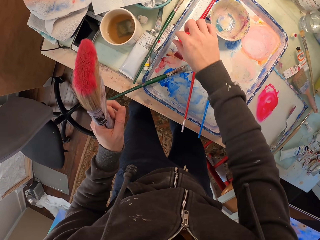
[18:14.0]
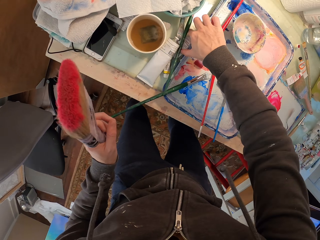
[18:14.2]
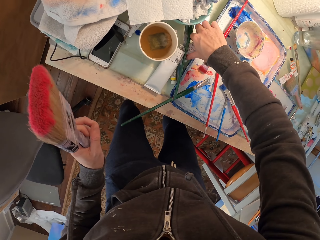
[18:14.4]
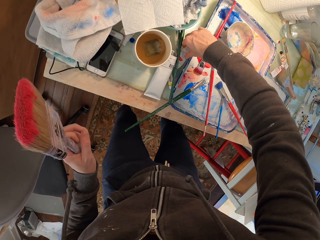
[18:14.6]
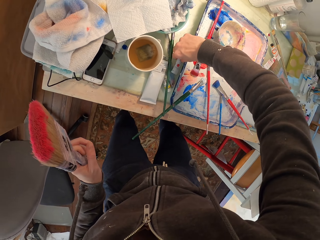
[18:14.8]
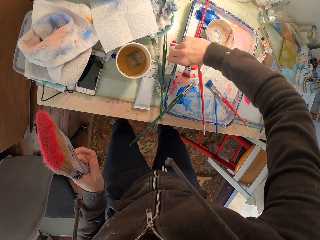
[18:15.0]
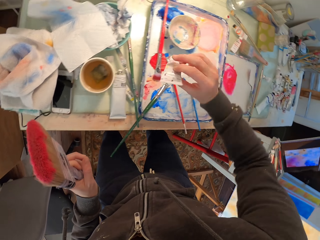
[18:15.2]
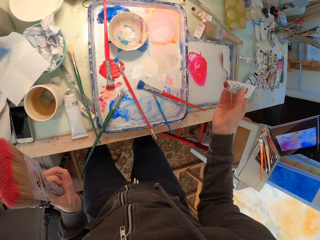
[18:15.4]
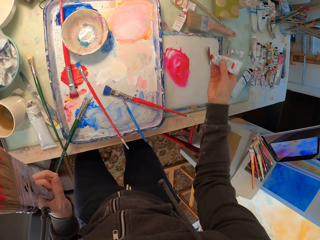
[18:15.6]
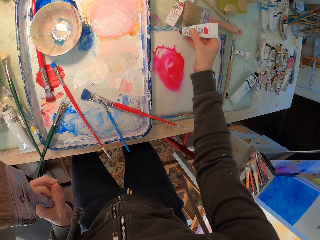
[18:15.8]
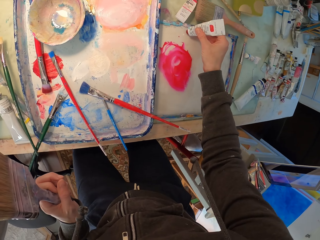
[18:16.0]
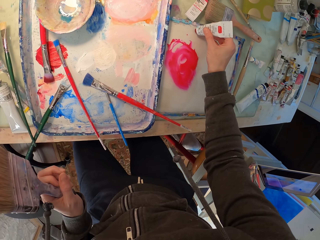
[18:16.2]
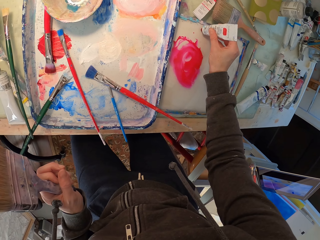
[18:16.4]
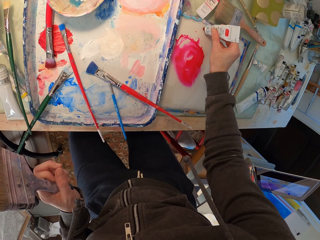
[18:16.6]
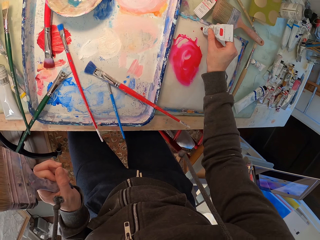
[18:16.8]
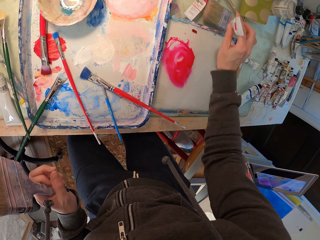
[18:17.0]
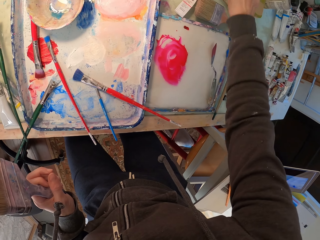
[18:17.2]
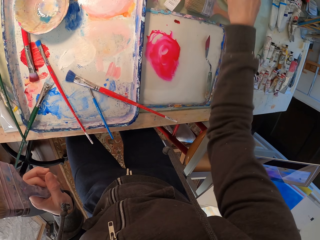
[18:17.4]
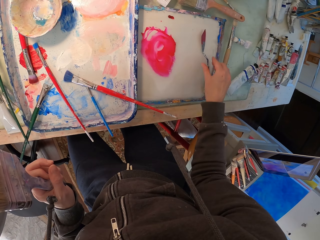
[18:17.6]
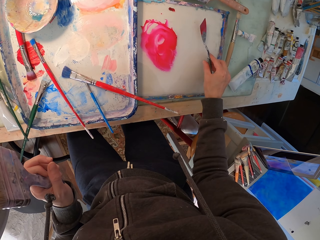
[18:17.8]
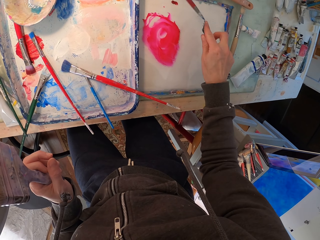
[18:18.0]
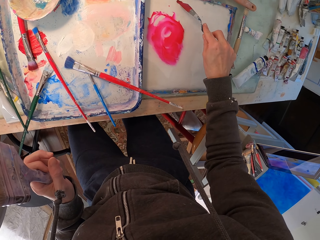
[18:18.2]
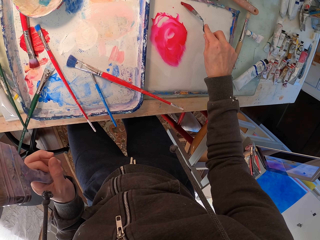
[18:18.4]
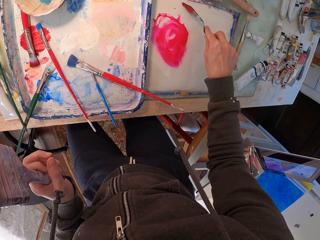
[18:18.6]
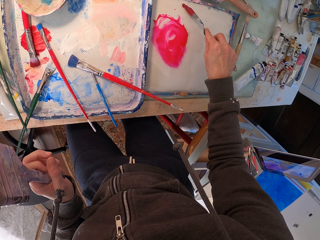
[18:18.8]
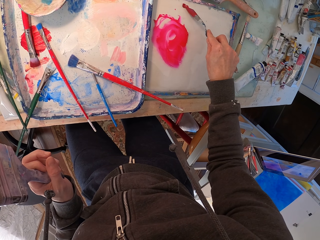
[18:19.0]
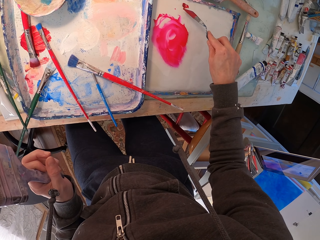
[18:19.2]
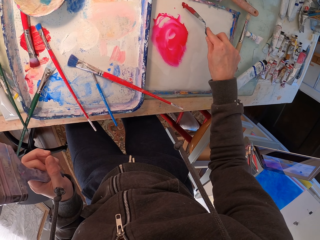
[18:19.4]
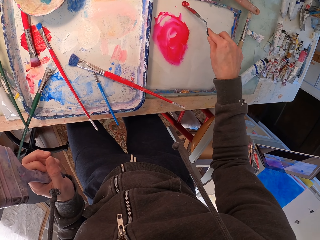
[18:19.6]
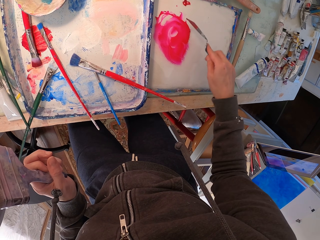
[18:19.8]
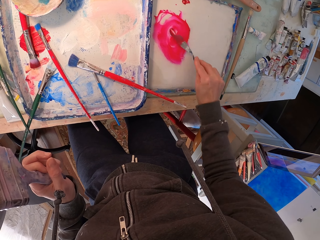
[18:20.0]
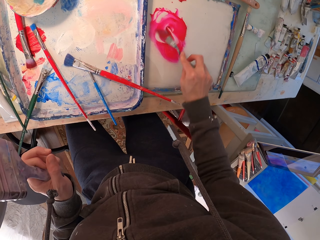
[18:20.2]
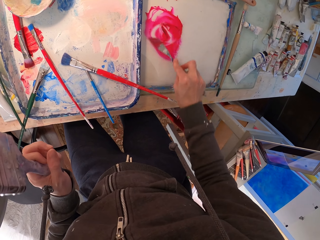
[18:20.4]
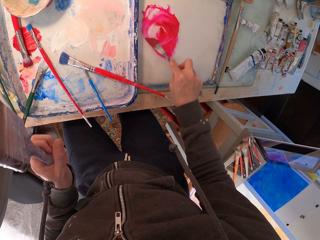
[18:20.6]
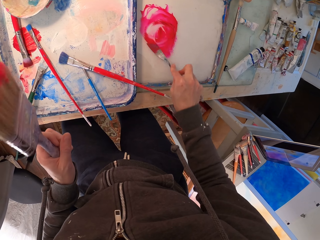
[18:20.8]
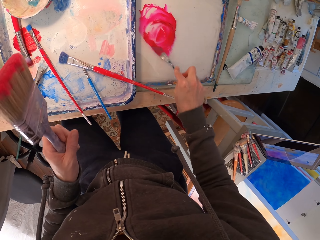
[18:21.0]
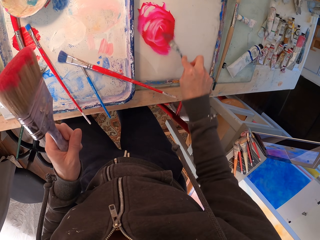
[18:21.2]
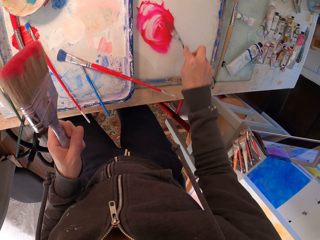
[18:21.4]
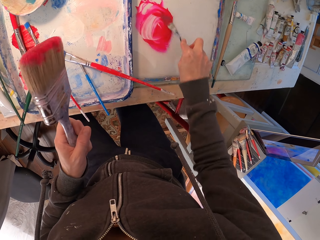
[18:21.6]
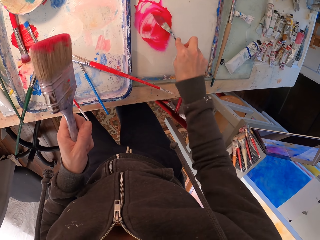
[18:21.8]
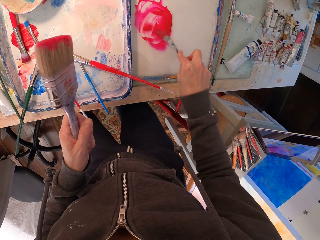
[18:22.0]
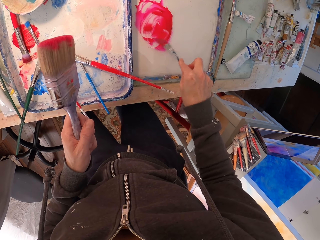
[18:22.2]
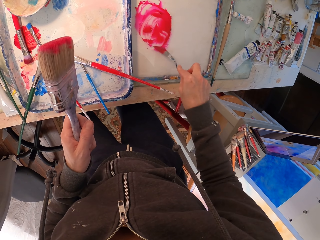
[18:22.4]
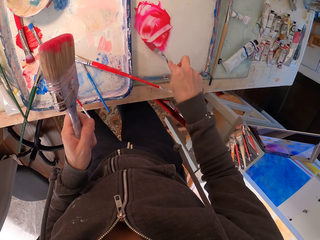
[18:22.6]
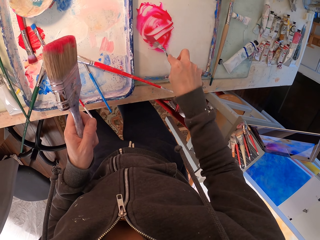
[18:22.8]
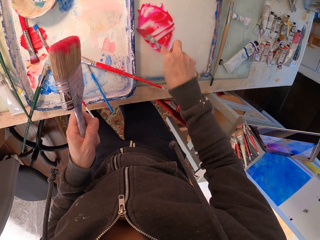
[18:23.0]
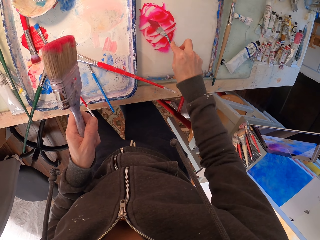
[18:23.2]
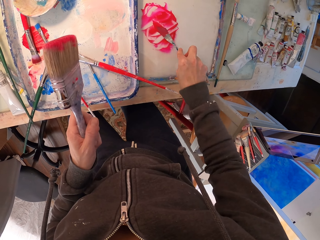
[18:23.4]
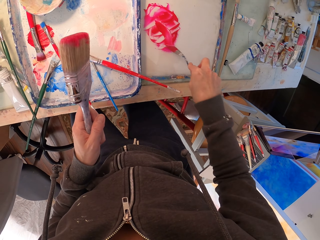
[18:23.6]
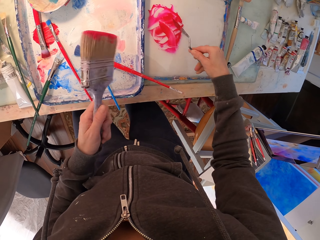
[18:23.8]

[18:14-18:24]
The camera wearer puts something down. They take a paste. They squeeze the paste on a tray. They put something on the paint pallet. They put the paste aside on the table. They take a spatula. They put the spatula on the paste. They pick up paint with something. They smear the spatula on the paste. They mix the paint.

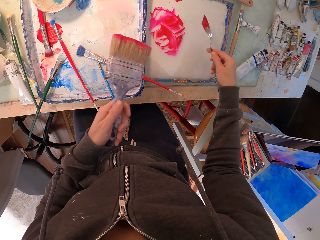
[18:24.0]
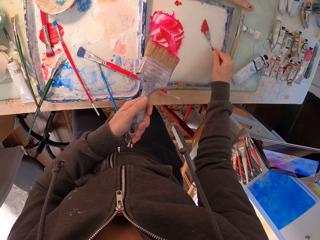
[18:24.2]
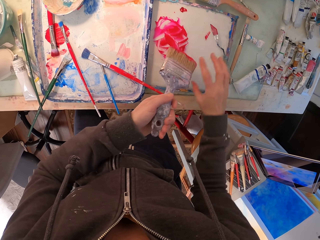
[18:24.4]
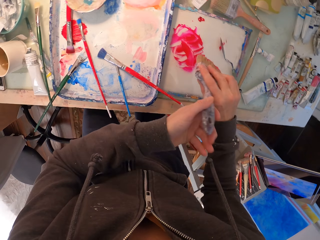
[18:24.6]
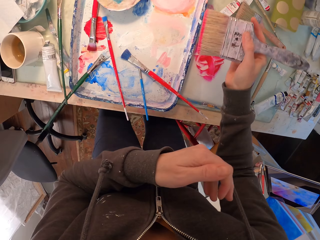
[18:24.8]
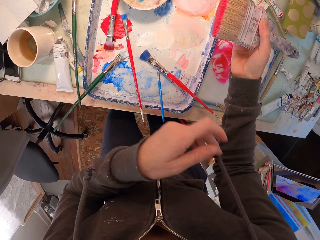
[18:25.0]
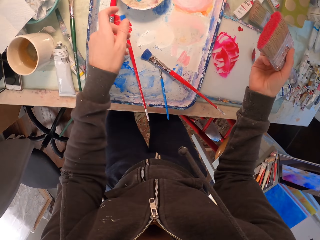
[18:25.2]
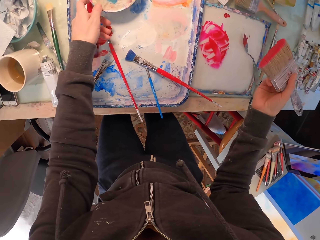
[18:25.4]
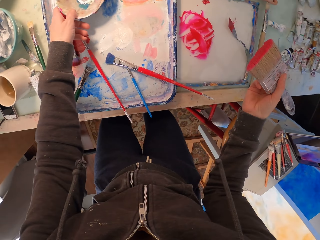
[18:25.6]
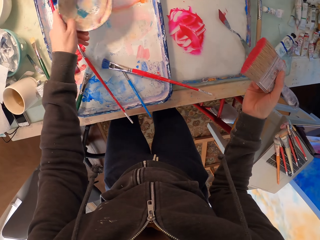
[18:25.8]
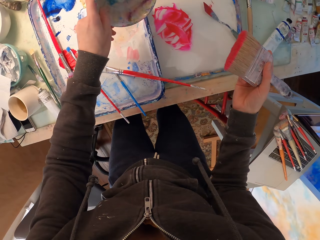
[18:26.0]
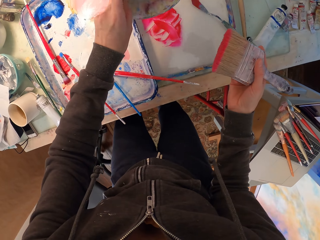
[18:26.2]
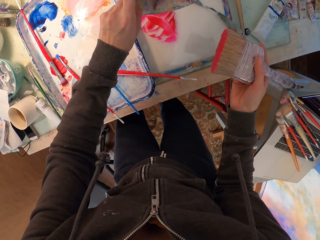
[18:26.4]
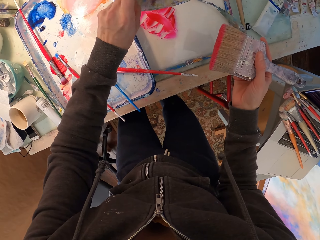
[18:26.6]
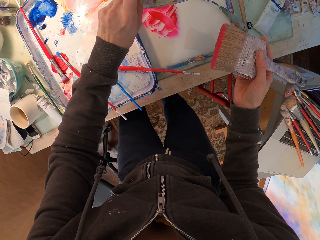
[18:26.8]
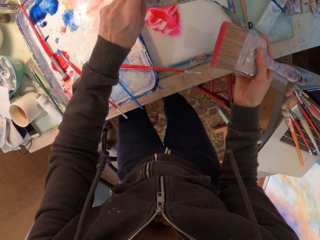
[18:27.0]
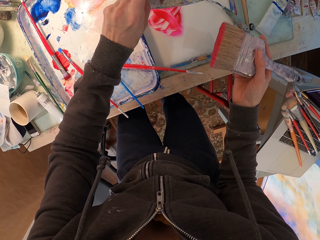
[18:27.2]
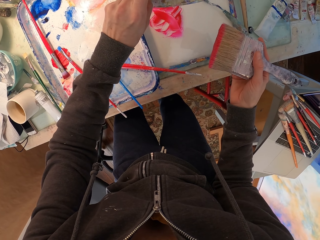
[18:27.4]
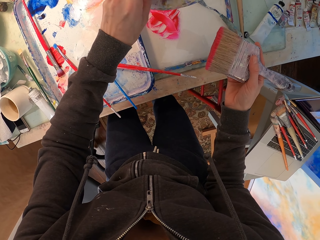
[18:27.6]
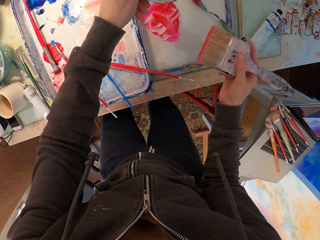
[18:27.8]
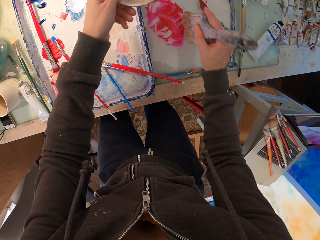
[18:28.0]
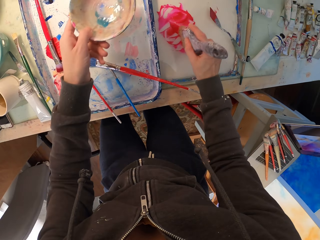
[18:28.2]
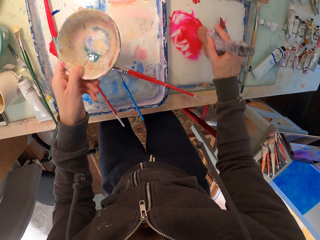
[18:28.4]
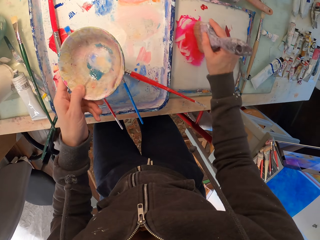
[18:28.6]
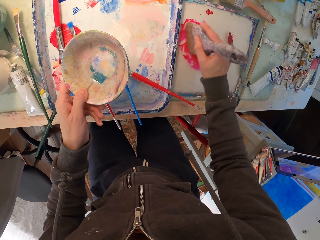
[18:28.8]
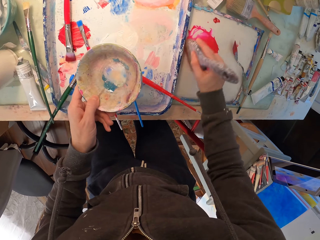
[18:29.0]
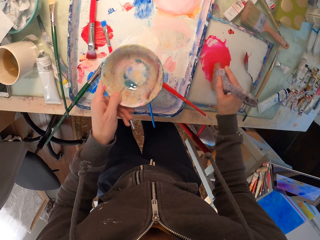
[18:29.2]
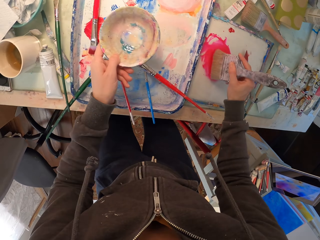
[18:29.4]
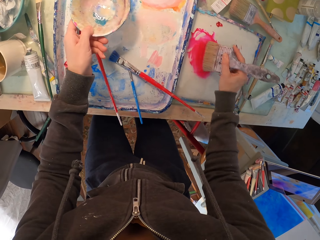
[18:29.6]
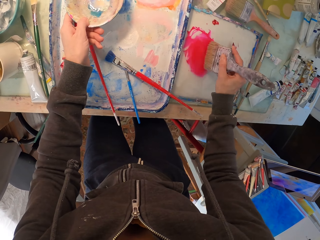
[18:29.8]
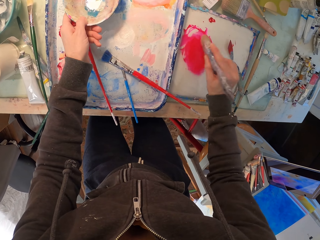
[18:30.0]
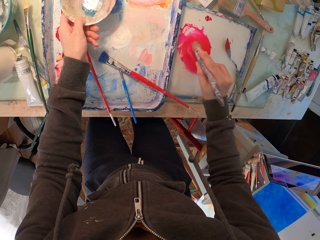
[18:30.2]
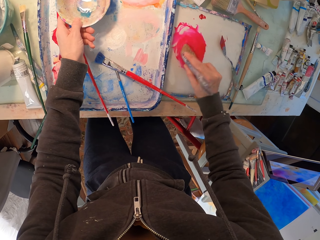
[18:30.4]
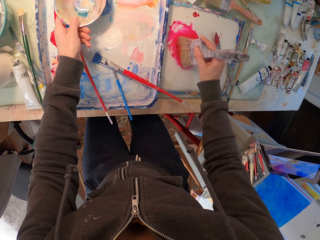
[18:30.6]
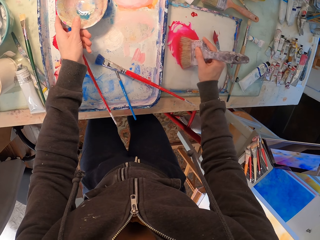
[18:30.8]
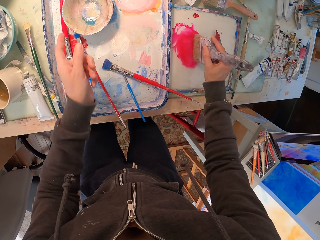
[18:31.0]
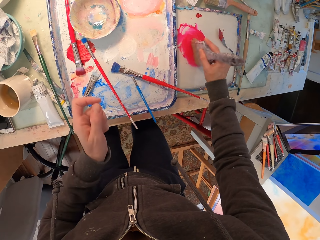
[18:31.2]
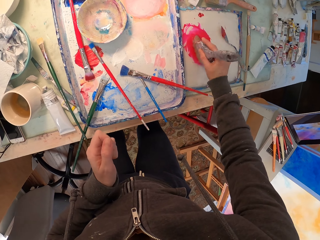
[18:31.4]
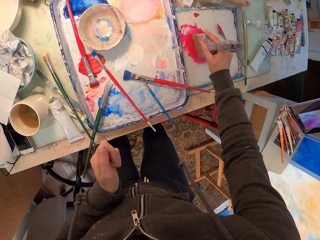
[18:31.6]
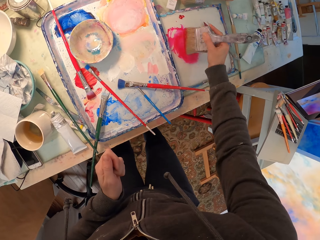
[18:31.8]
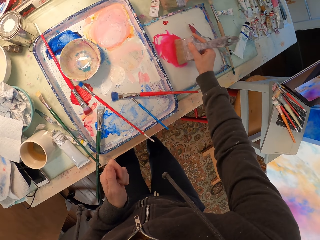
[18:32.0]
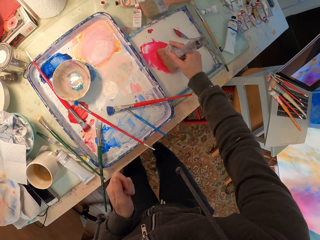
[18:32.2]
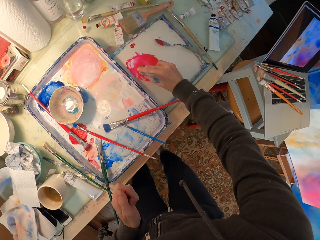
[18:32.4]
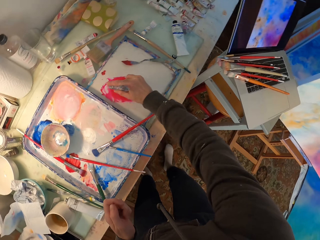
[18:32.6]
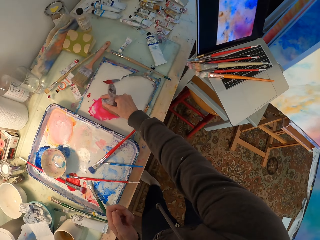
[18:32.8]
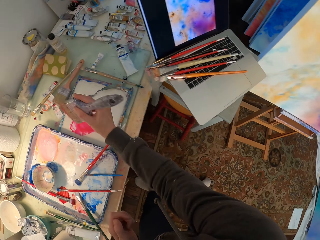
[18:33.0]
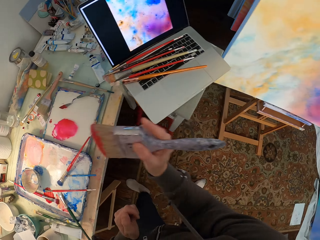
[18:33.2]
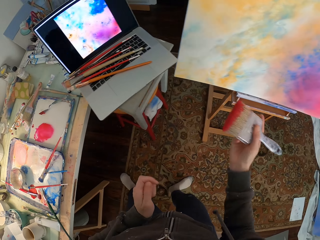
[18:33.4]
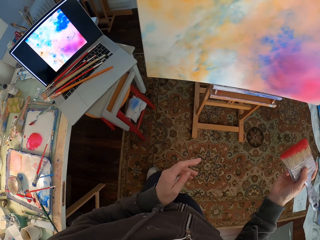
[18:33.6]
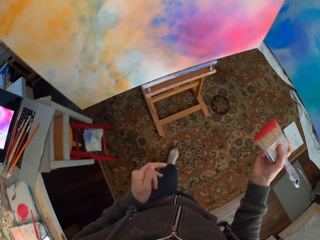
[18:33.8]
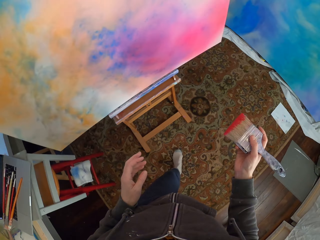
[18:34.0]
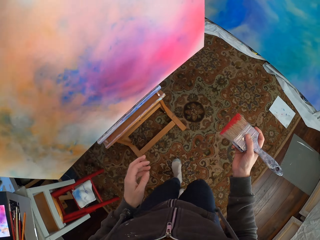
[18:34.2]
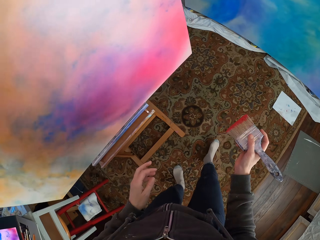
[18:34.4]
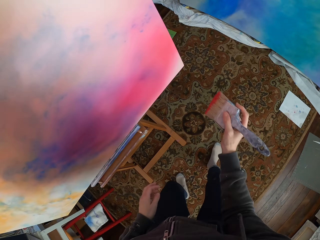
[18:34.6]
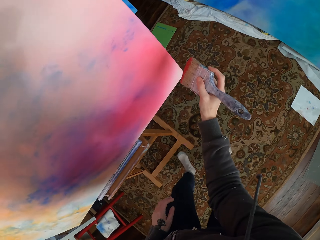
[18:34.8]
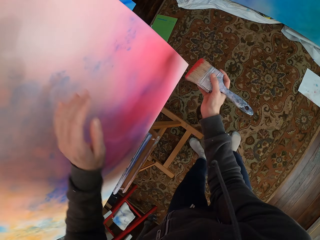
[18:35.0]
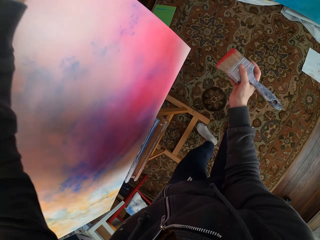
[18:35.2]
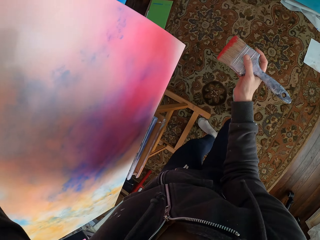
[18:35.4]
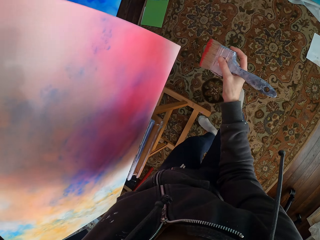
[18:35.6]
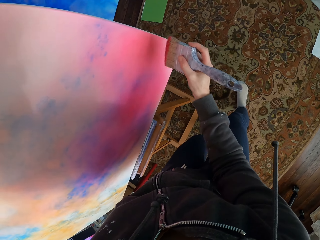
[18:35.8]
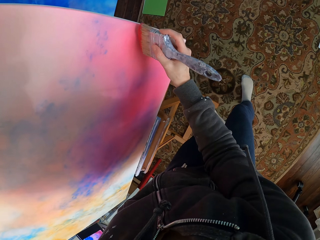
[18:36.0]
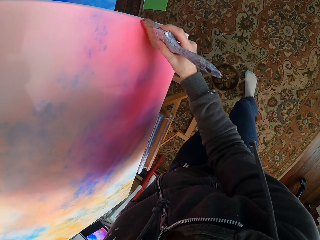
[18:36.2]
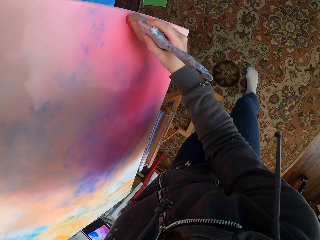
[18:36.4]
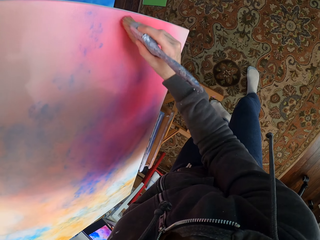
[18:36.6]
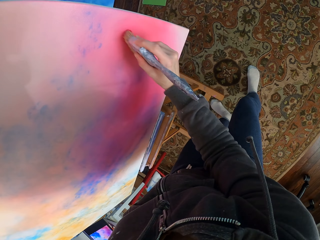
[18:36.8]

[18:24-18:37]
The camera wearer puts the spatula on a tray. They take a brush from the left hand. They take a bowl. They pour liquid on the paste. They put something on the paint pallet. They rub the brush on the paste. They mix the paint with the brush. They put the bowl on the tray. They mix the paint with the brush. They move to the canvas in the house. They hold the canvas with the left hand. They paint the canvas.
